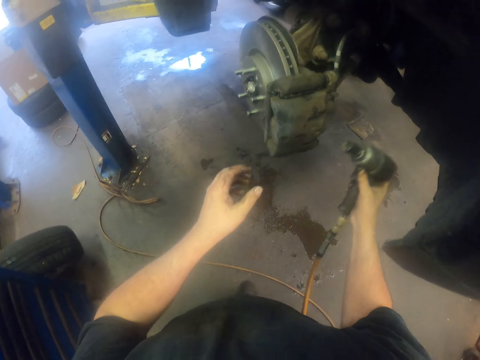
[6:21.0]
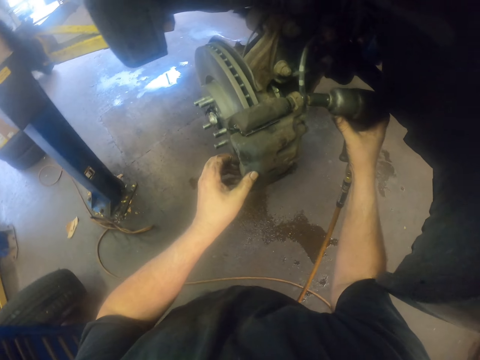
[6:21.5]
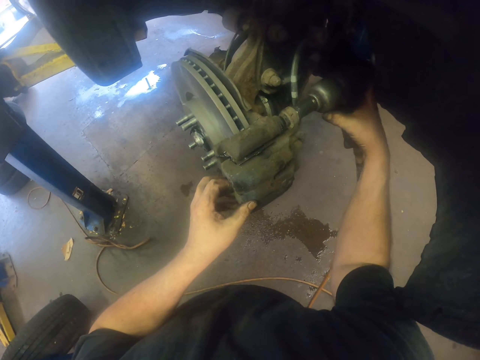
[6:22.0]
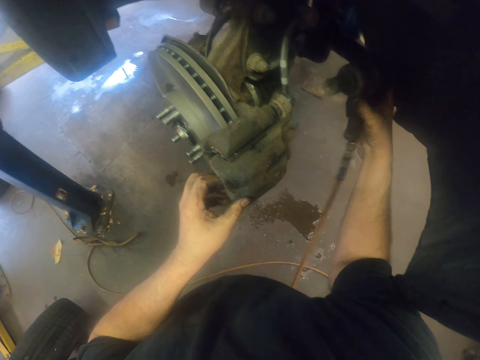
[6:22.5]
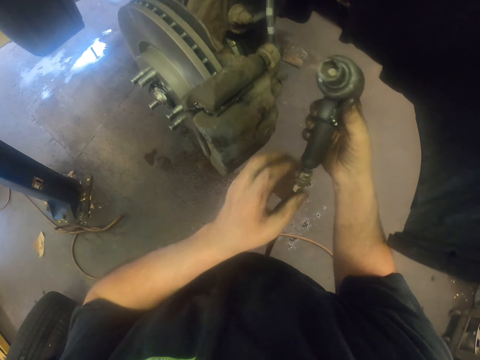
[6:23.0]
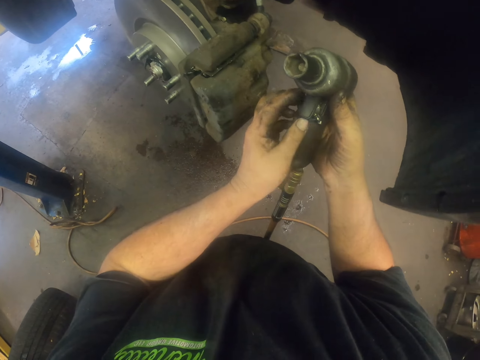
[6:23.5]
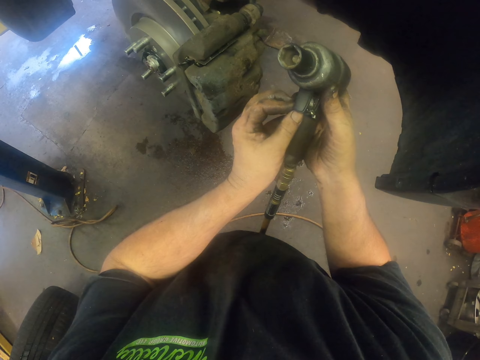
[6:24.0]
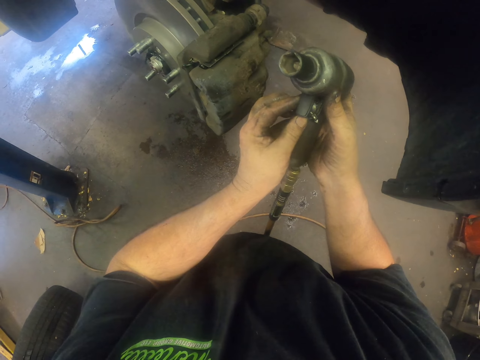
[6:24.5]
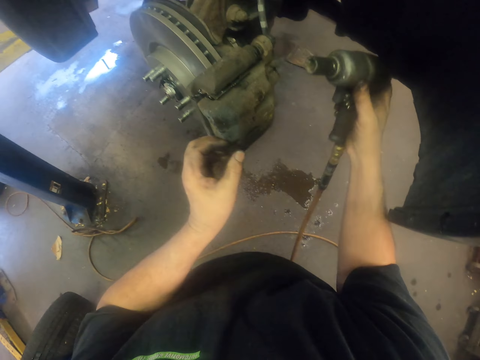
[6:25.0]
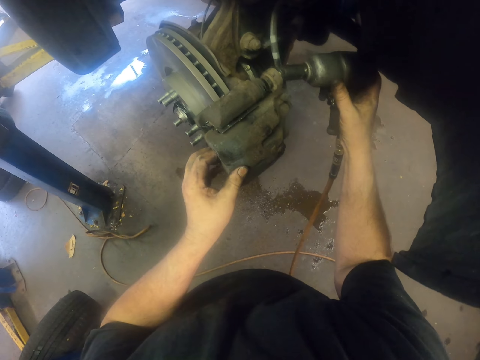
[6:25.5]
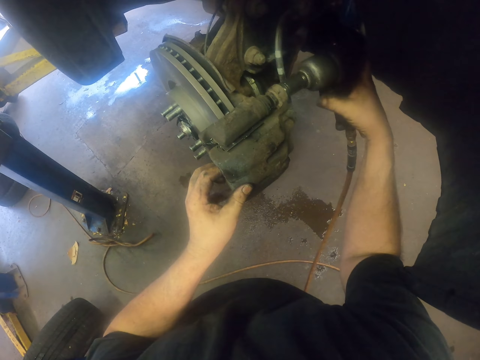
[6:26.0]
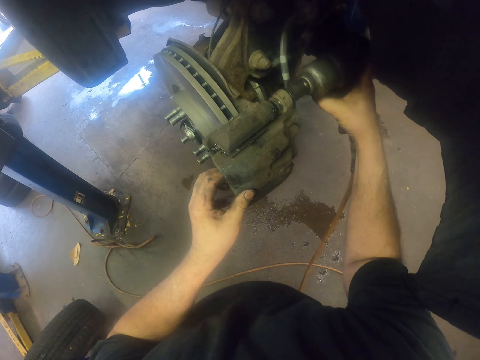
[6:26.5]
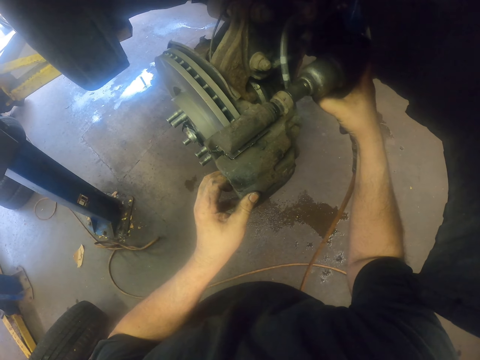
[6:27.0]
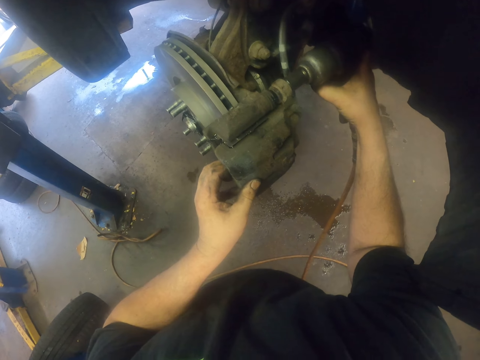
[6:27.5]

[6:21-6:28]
The camera wearer pumps air in the brake caliper. They adjust a nut.

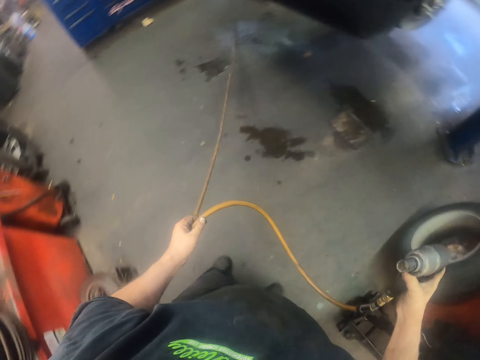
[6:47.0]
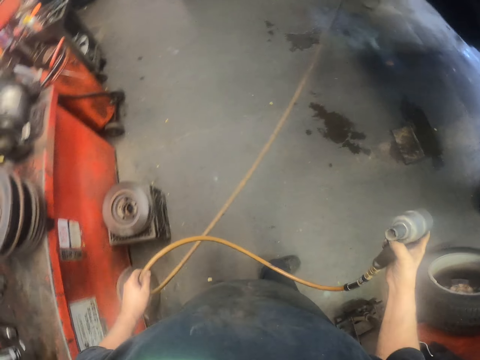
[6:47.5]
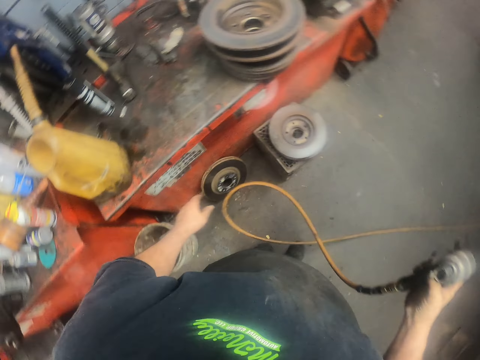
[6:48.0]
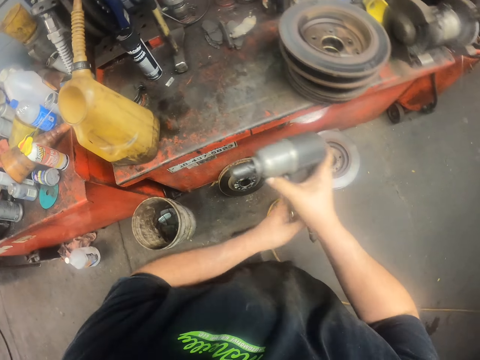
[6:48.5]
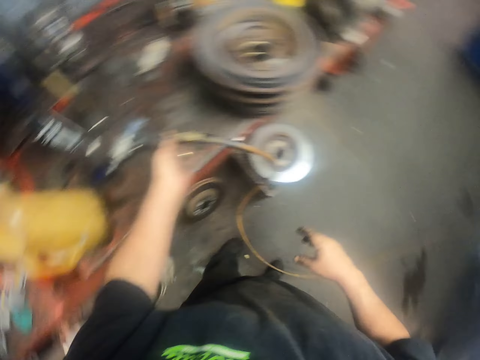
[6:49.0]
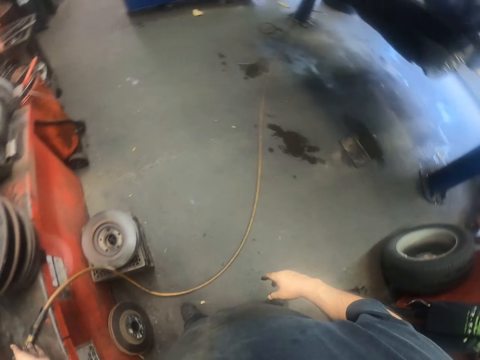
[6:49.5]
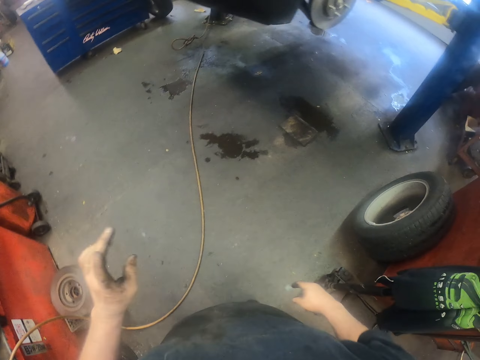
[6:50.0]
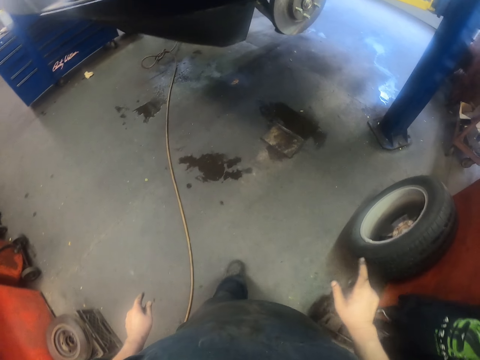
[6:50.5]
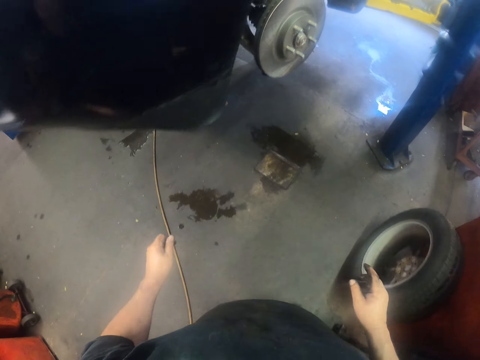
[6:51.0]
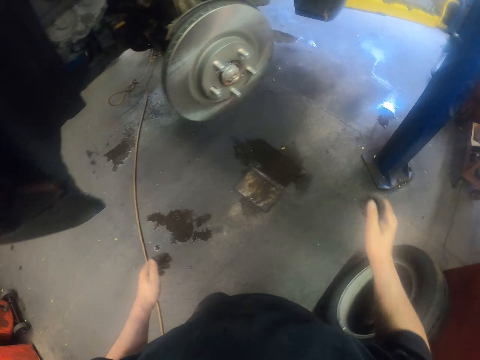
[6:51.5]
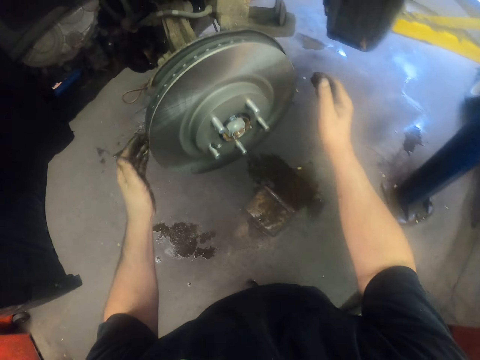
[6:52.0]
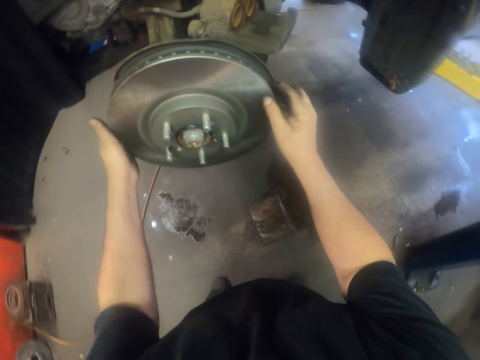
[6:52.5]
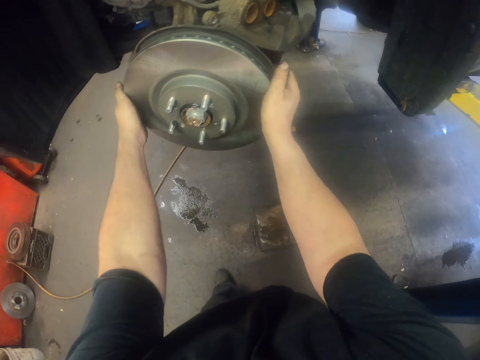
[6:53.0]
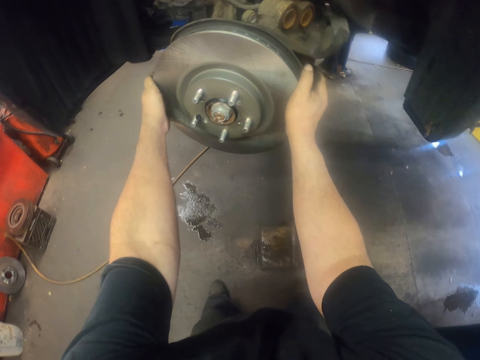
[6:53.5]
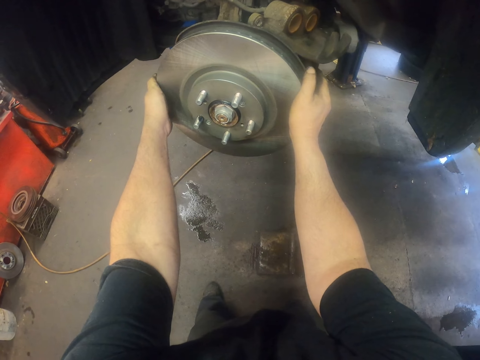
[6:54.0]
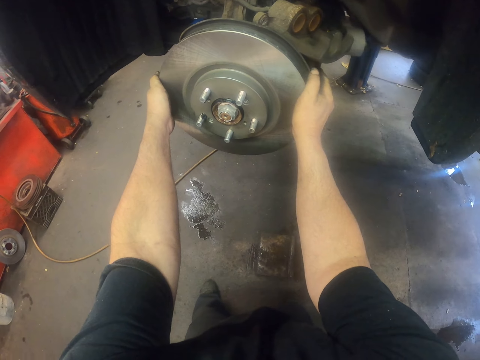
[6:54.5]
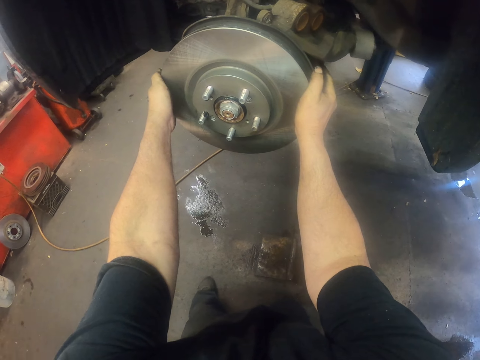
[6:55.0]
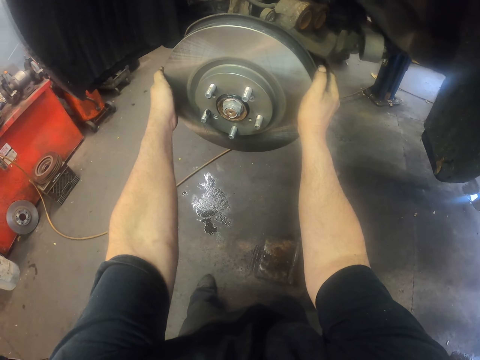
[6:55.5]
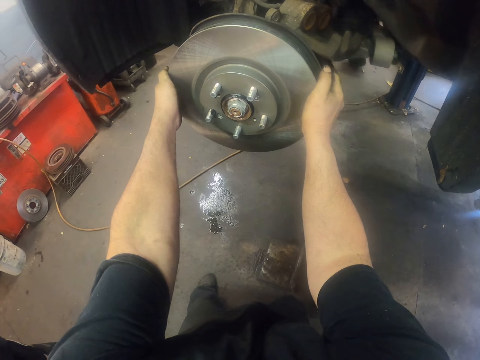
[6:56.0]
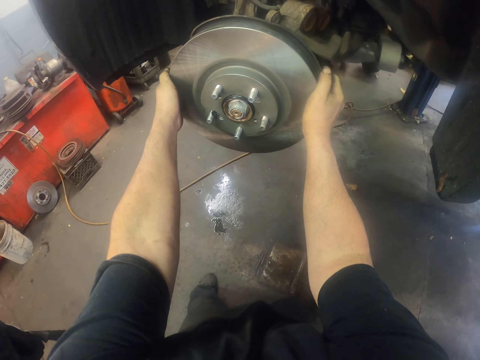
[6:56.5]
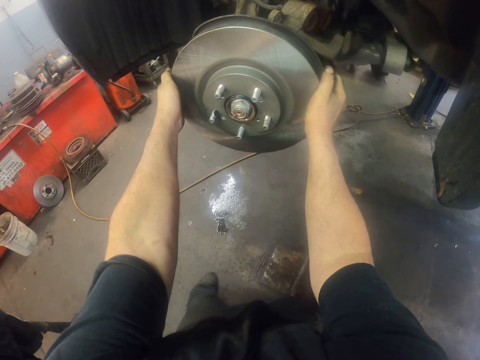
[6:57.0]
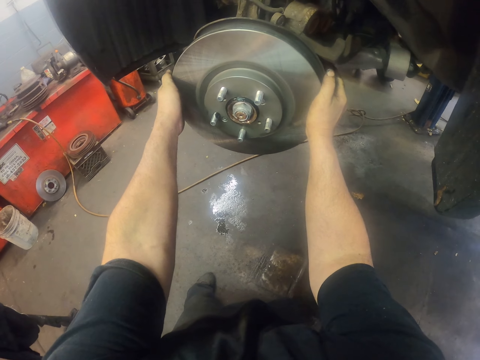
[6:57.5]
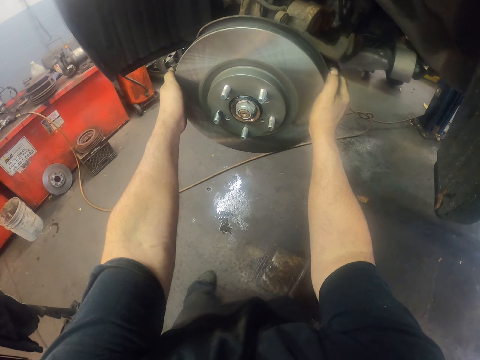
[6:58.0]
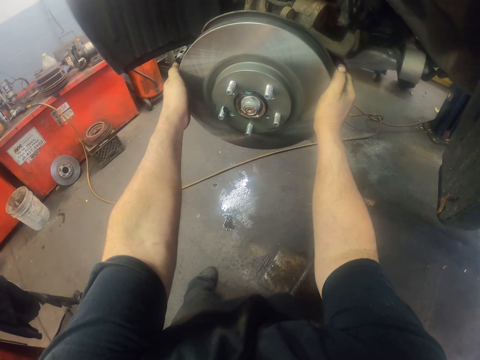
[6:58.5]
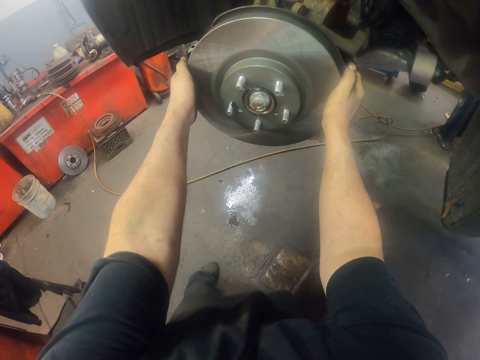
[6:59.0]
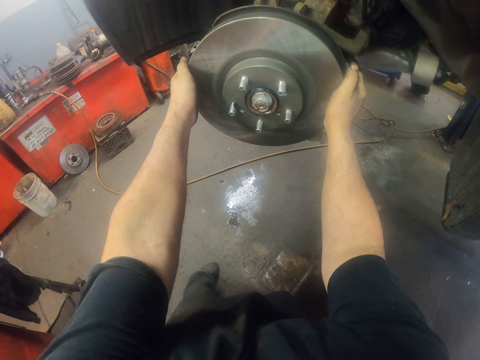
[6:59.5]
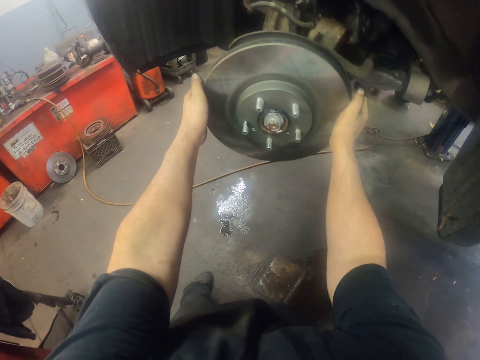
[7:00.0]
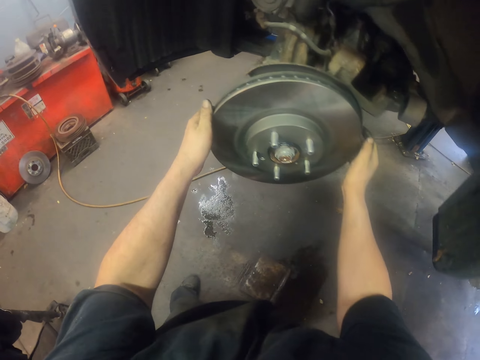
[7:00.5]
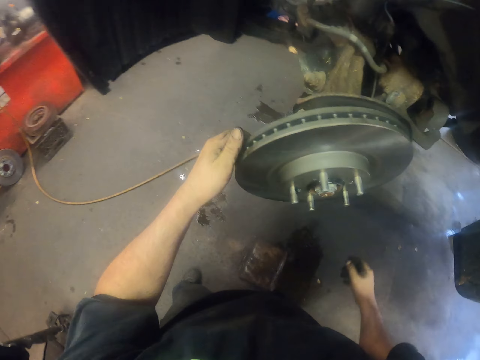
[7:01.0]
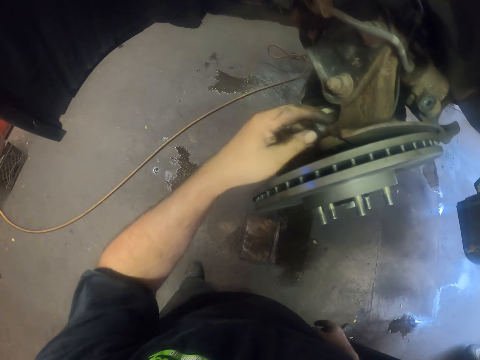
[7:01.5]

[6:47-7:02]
The camera wearer drops the nut adjuster. They walk around. They adjust the wheel. They rotate the brake rotor.

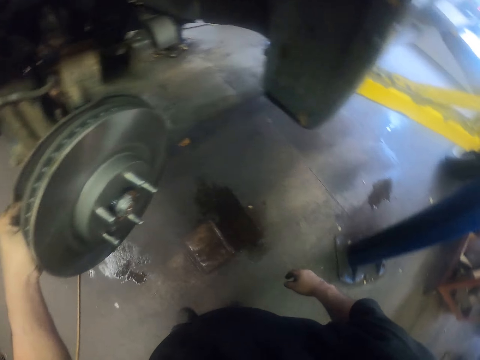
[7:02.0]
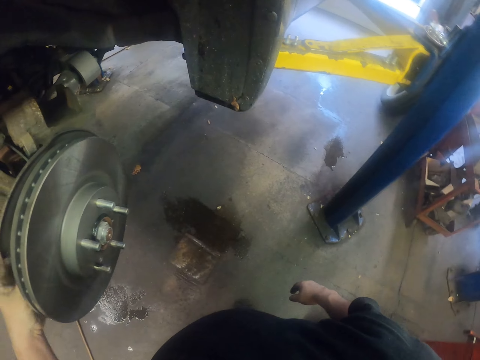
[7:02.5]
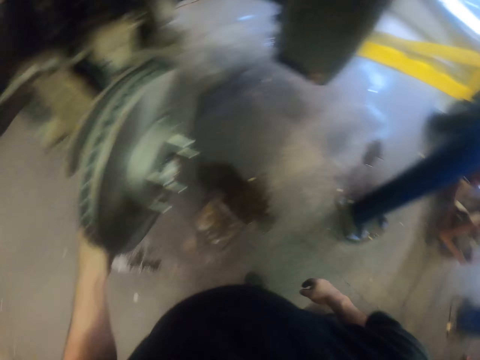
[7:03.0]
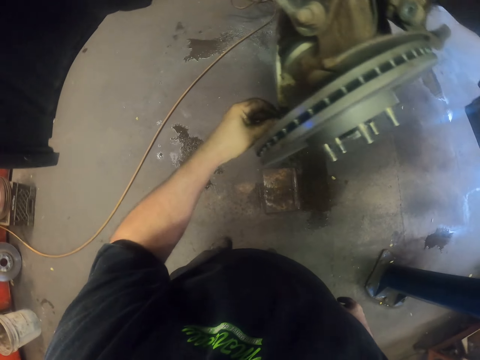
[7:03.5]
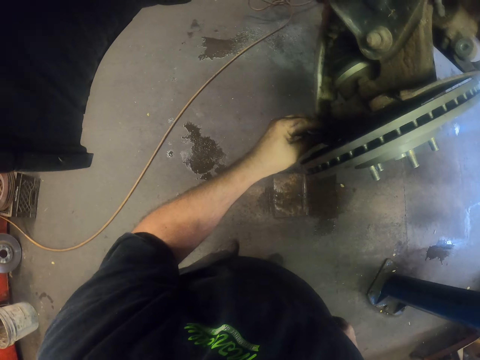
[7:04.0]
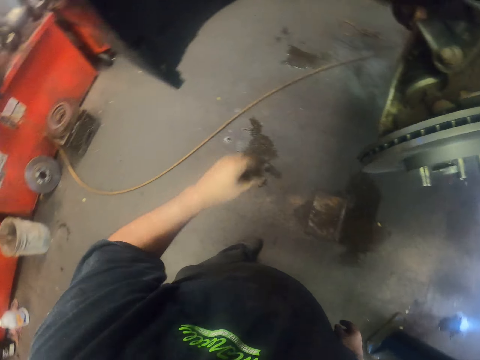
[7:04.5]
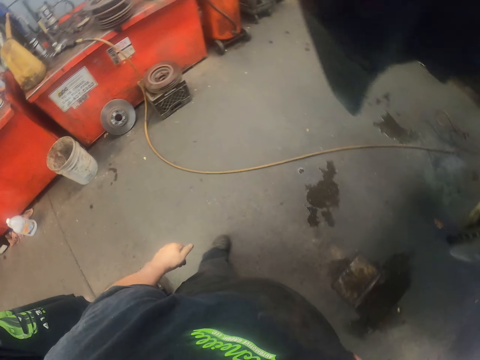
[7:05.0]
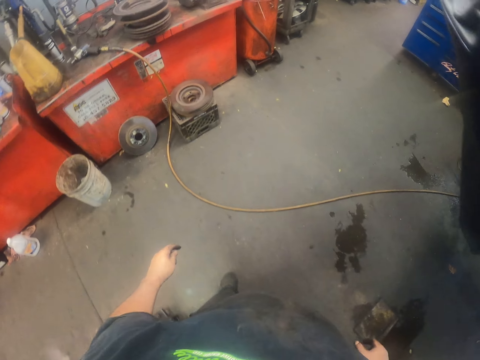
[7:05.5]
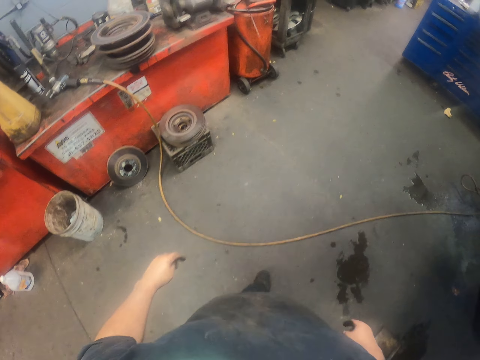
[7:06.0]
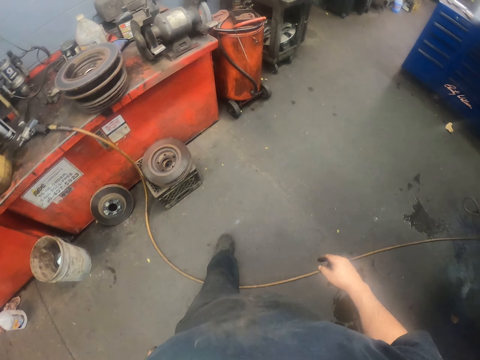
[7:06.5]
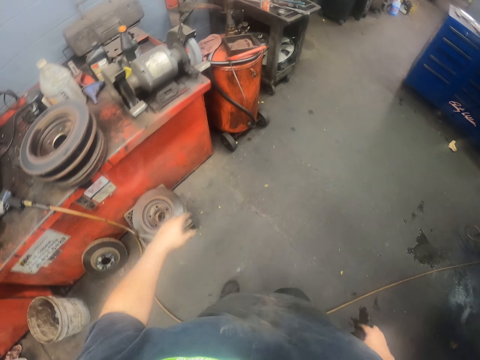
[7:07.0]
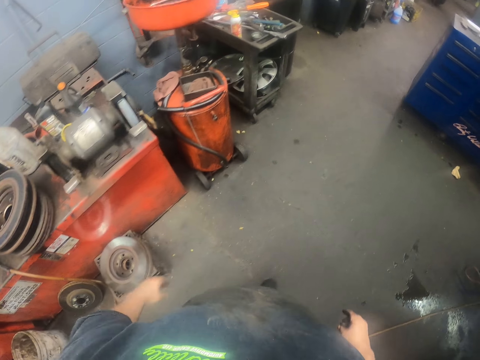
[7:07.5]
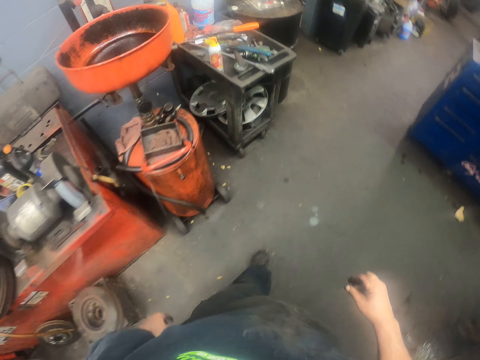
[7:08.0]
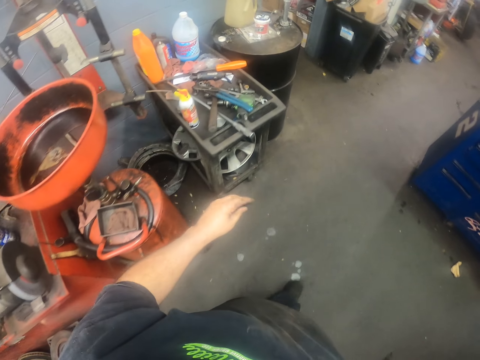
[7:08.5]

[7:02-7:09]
The camera wearer walks around.
